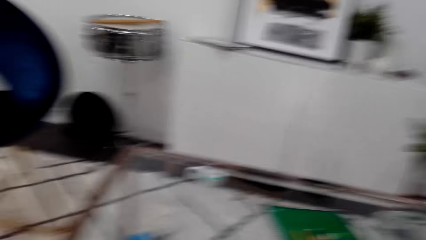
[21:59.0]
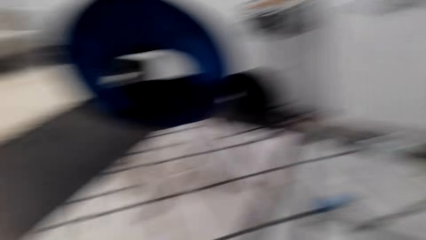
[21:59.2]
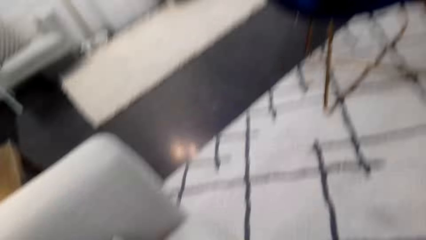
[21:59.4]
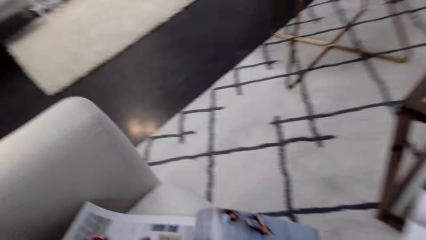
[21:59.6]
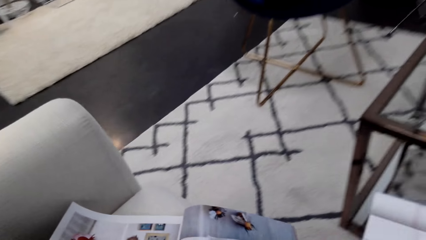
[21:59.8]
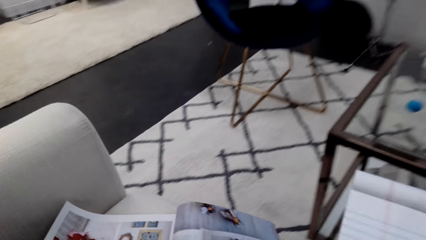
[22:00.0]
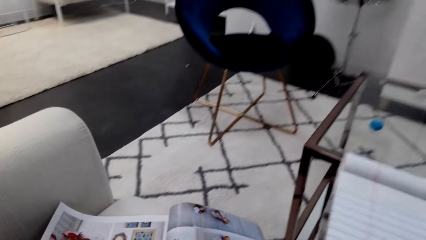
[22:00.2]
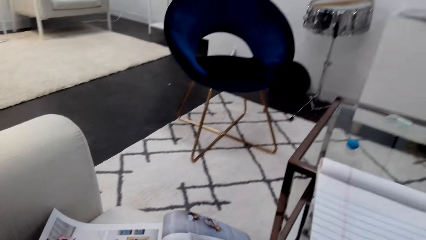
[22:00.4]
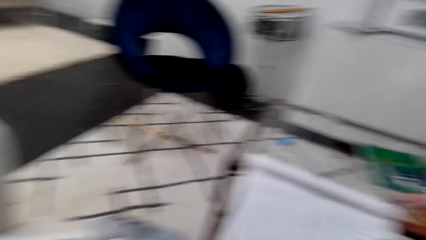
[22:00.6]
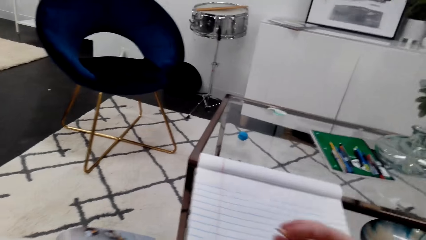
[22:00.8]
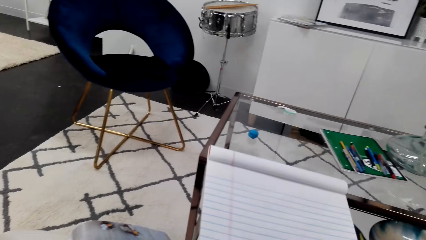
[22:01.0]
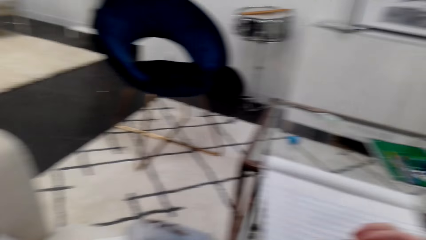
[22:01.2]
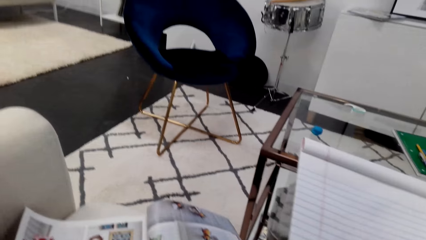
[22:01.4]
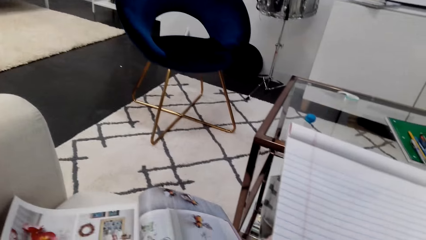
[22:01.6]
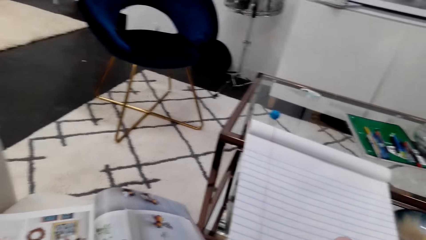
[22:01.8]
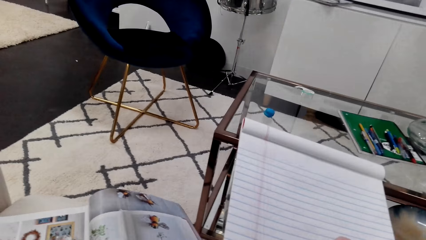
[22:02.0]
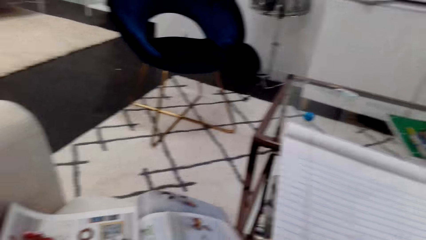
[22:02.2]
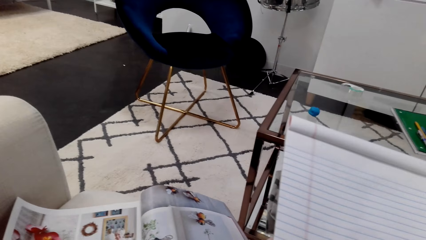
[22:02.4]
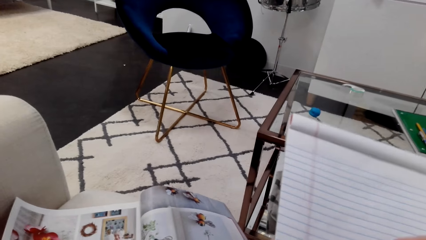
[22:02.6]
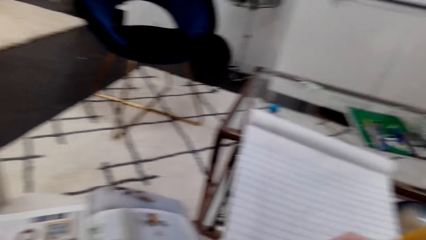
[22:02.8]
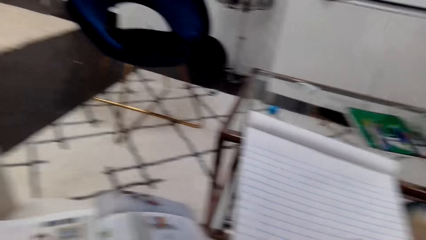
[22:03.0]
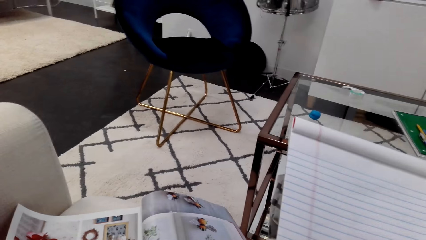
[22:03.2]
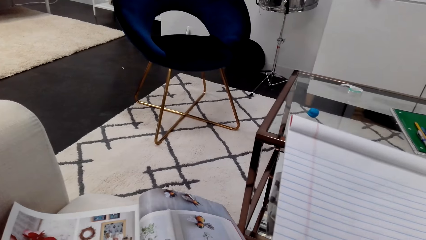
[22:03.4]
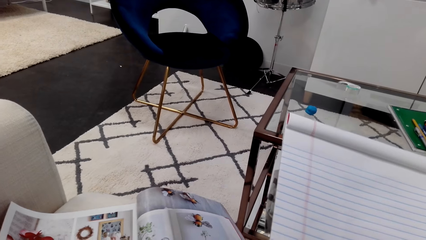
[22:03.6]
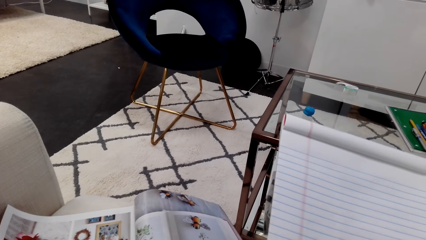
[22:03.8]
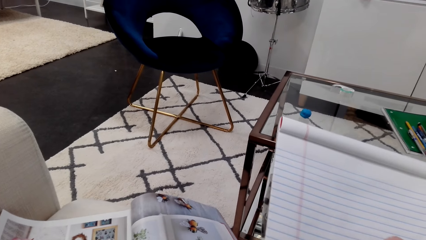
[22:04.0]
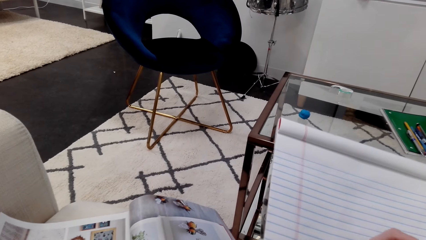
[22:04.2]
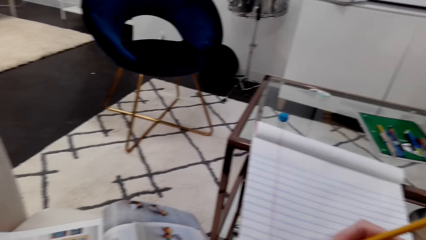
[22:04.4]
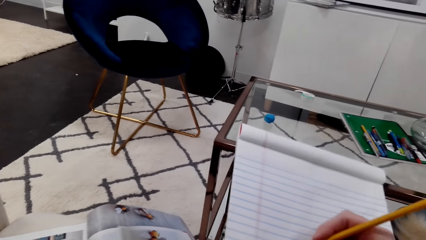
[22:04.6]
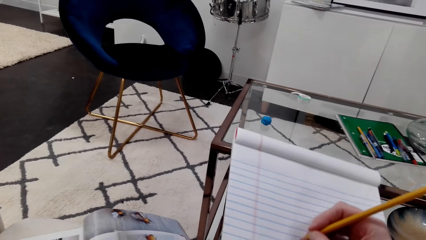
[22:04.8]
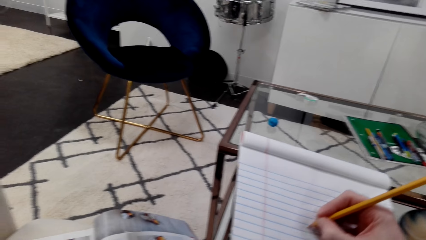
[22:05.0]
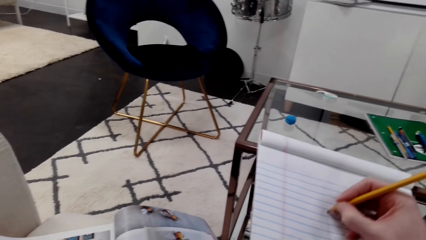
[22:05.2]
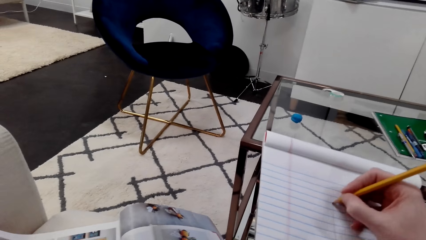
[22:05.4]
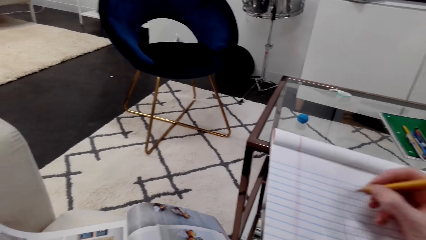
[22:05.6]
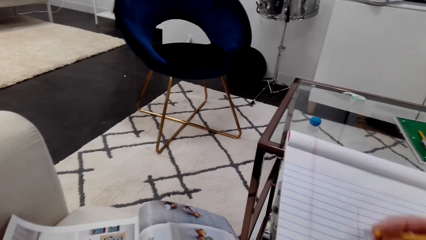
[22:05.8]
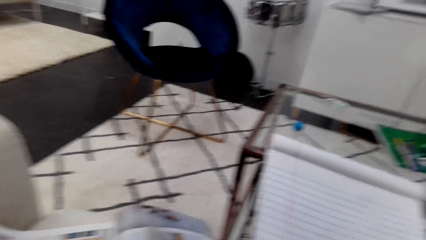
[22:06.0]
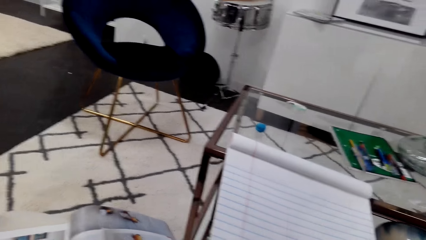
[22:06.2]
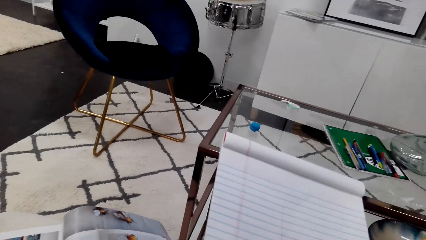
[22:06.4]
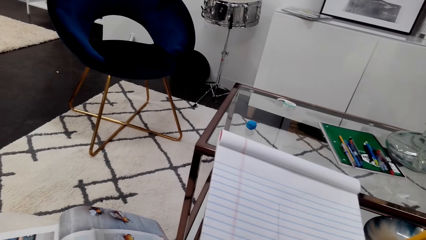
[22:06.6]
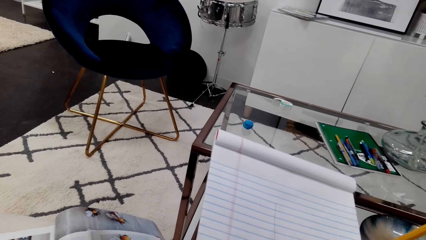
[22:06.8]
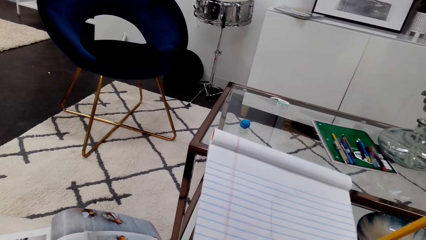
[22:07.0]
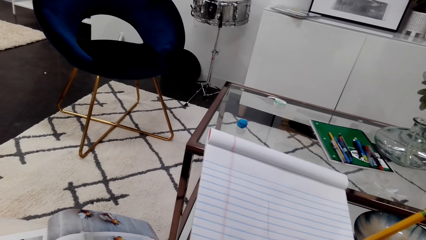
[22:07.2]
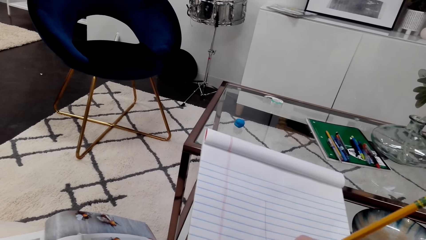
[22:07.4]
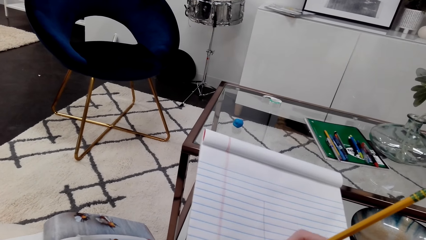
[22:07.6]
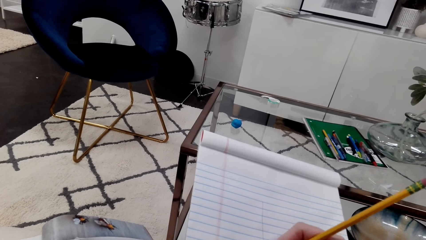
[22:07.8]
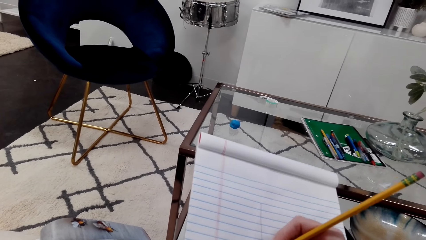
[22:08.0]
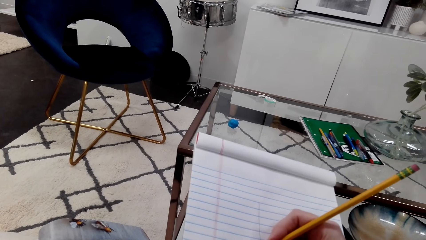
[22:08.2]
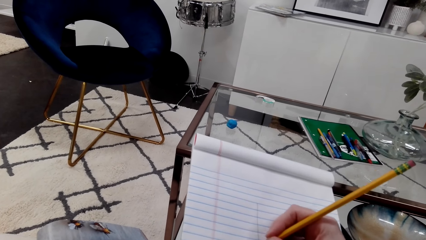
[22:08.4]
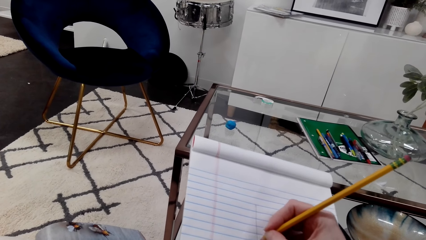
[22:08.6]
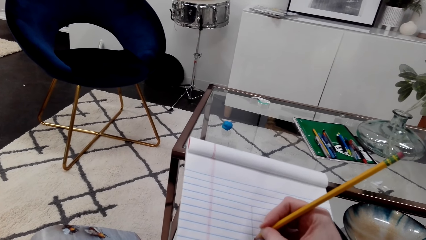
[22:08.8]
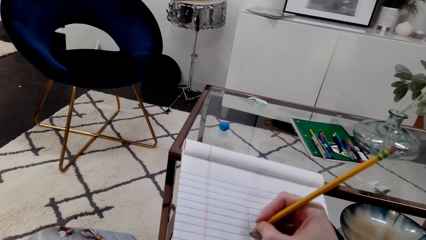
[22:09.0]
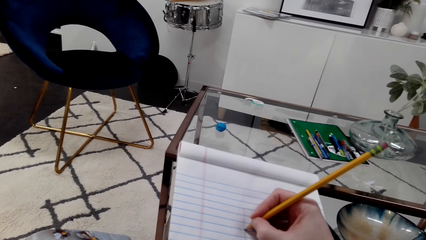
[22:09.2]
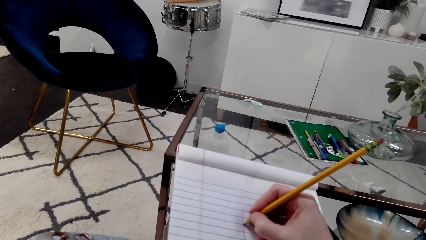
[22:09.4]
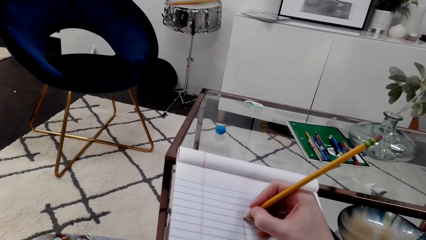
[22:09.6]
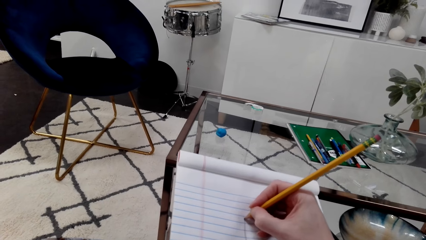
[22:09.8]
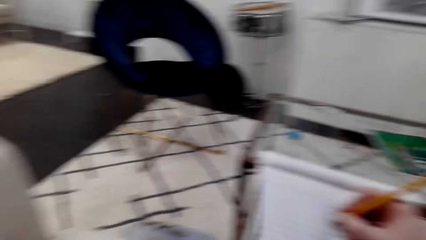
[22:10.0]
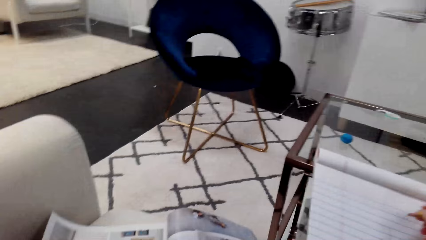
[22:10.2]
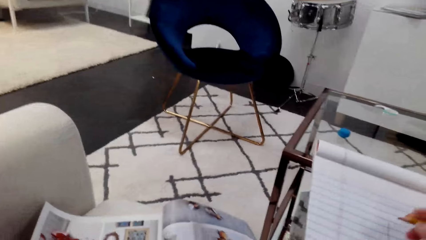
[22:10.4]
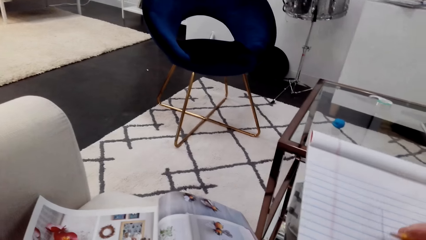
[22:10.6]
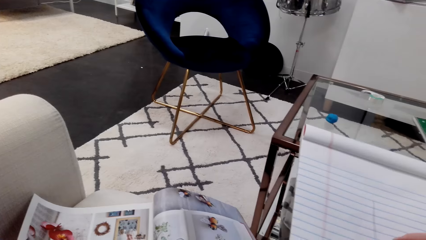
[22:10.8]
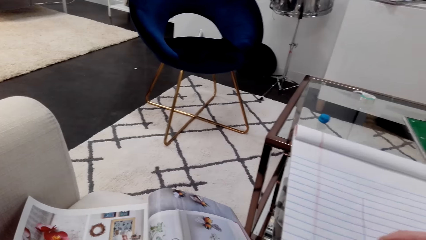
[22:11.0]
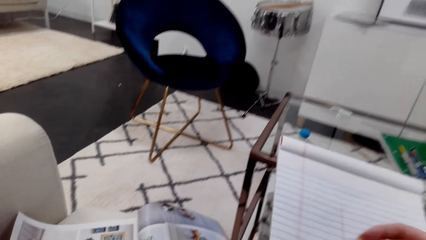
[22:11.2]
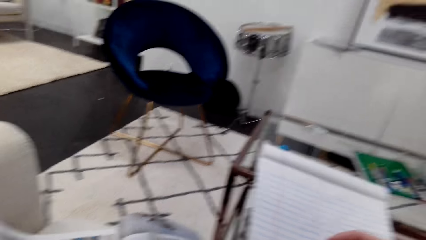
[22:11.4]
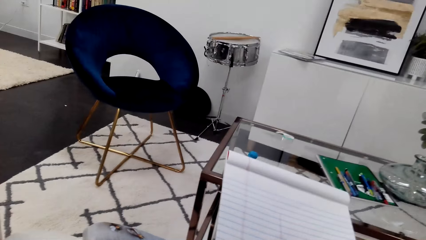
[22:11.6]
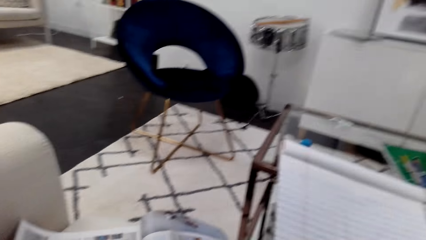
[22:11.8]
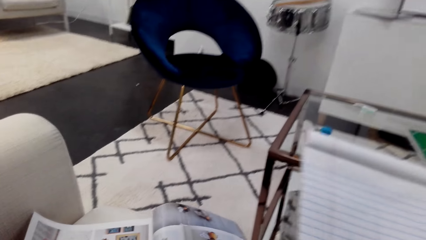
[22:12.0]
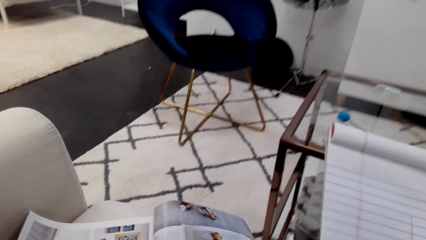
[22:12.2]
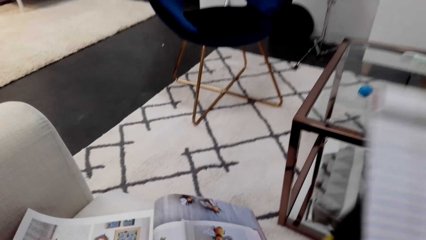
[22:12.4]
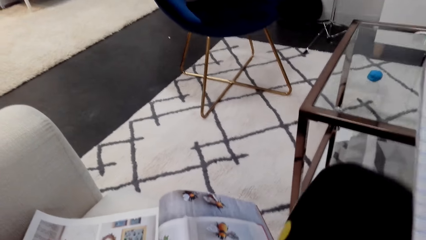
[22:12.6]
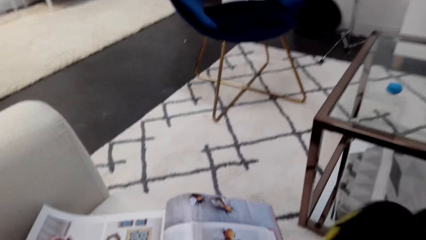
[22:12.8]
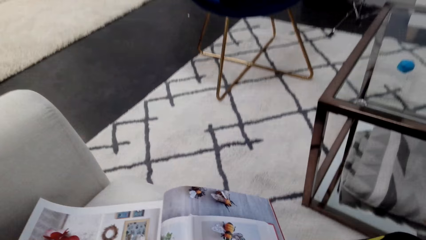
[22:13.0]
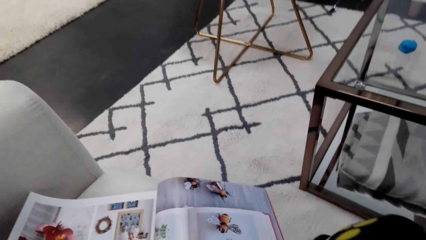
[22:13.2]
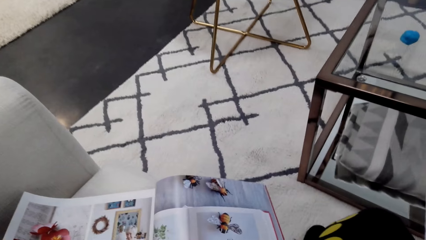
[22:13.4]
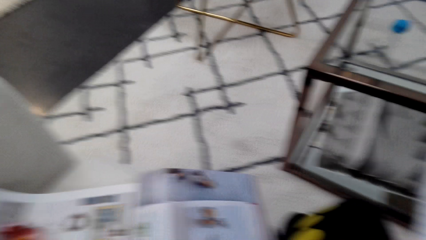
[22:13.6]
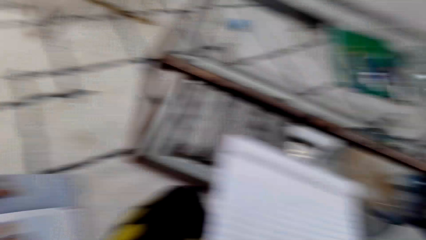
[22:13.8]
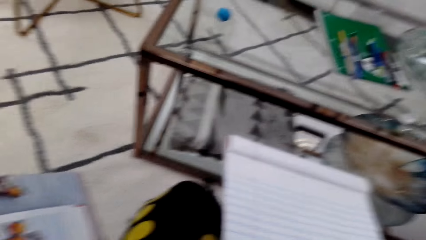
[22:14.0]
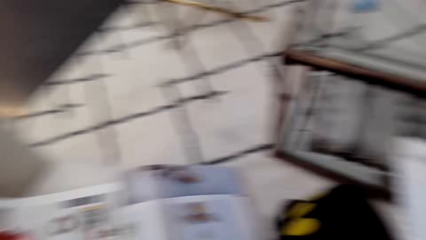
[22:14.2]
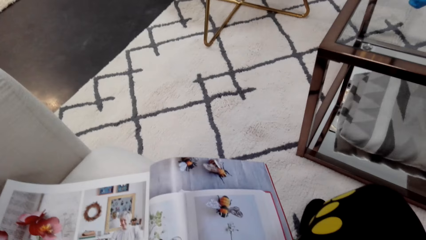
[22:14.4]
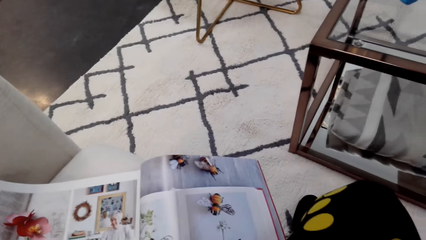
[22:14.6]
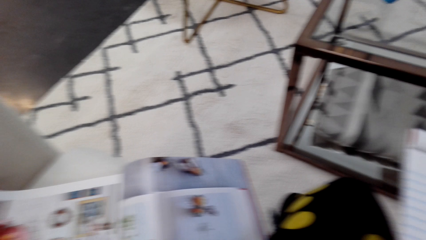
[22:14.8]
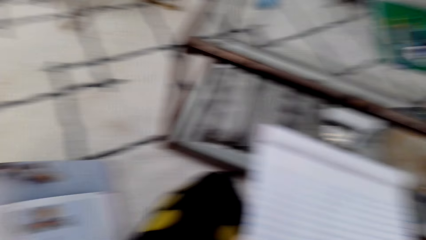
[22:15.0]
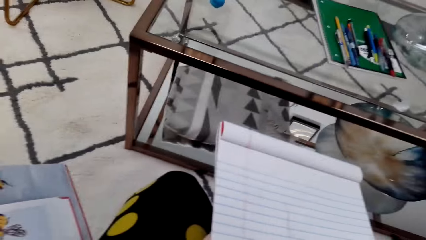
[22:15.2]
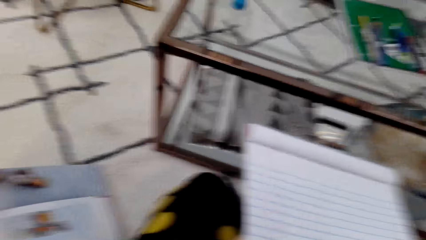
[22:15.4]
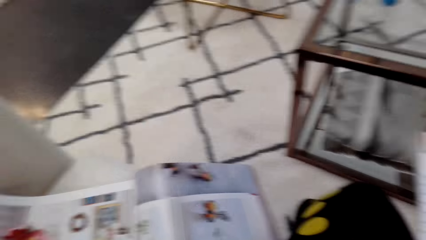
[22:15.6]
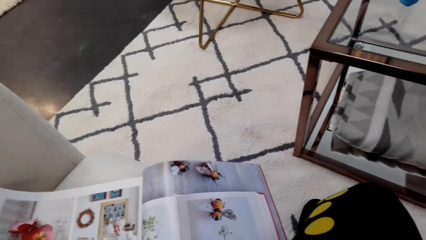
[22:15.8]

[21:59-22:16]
The camera wearer looks at the magazine. They draw on the notebook. They draw on the book with a pencil. They look at the magazine.
